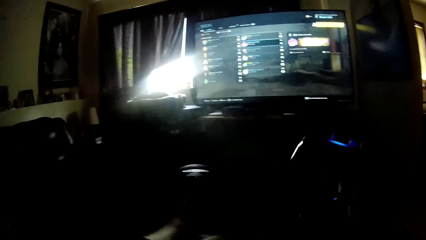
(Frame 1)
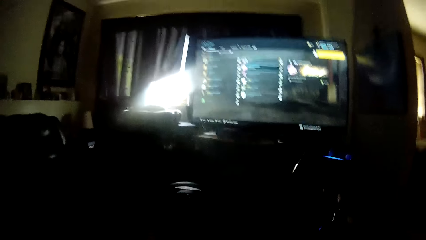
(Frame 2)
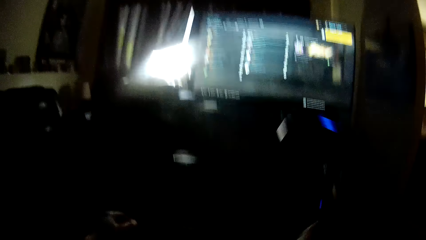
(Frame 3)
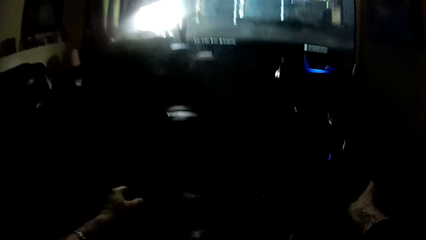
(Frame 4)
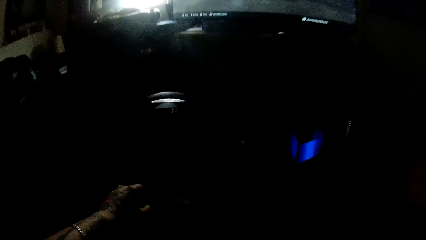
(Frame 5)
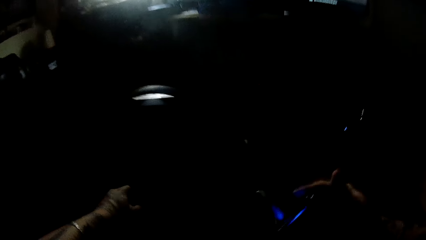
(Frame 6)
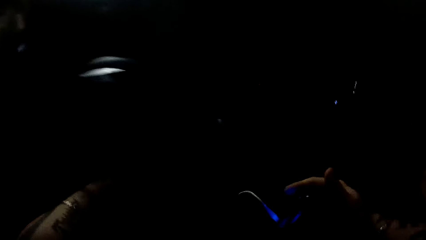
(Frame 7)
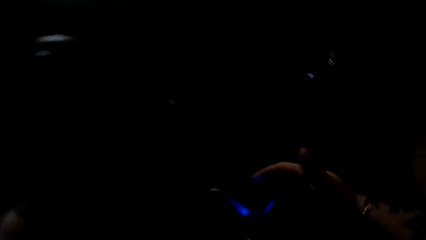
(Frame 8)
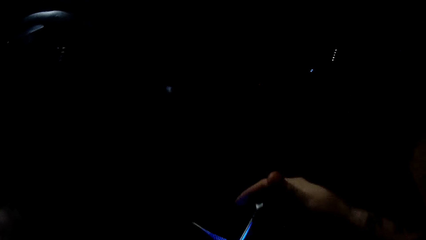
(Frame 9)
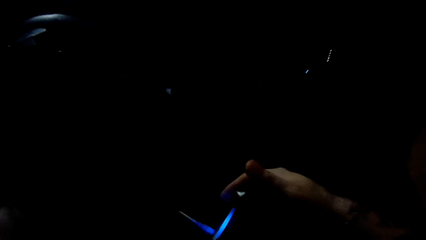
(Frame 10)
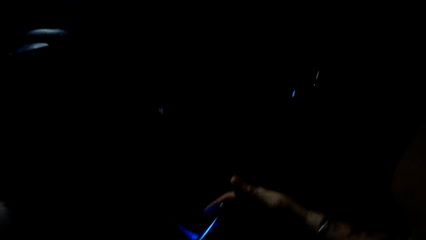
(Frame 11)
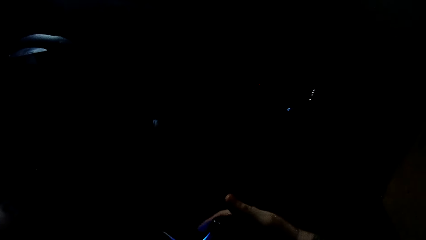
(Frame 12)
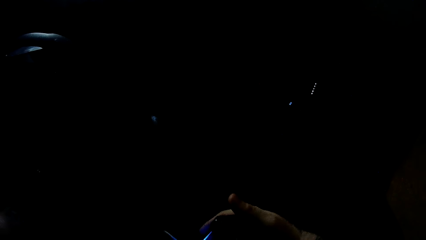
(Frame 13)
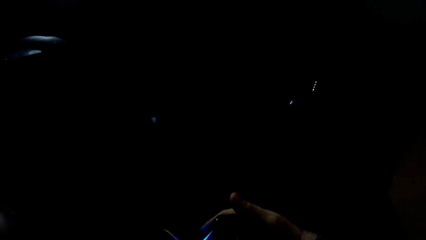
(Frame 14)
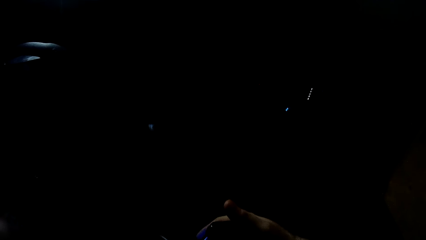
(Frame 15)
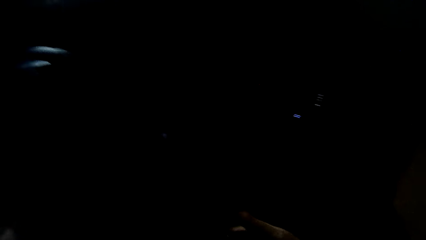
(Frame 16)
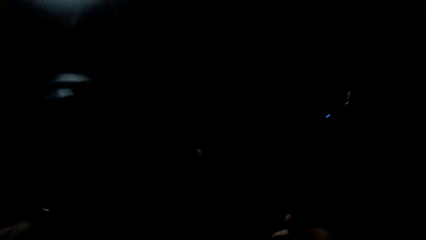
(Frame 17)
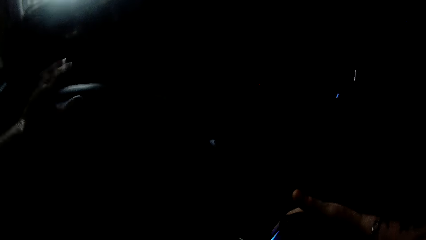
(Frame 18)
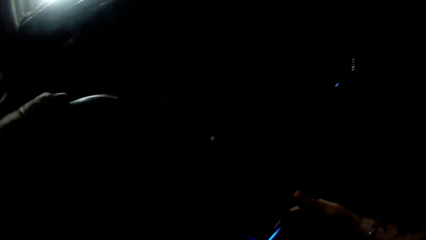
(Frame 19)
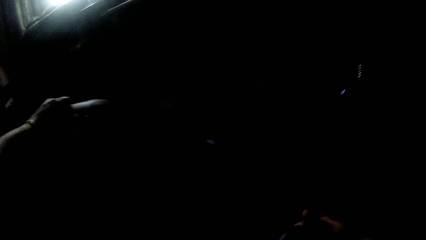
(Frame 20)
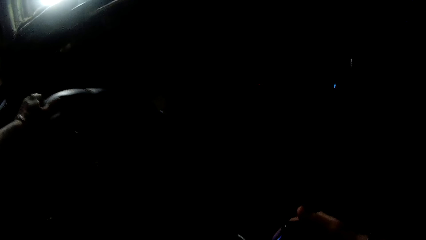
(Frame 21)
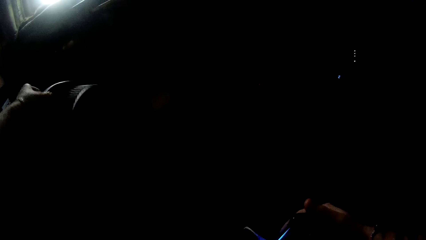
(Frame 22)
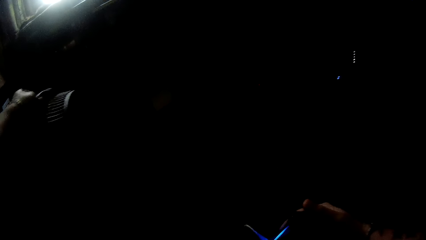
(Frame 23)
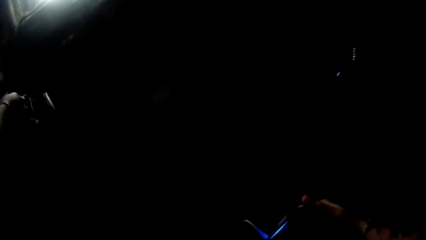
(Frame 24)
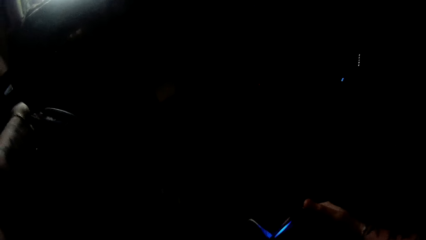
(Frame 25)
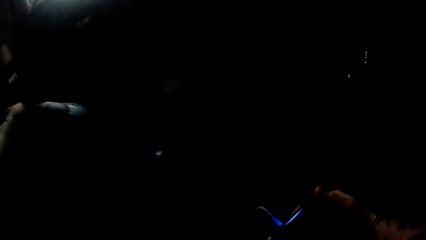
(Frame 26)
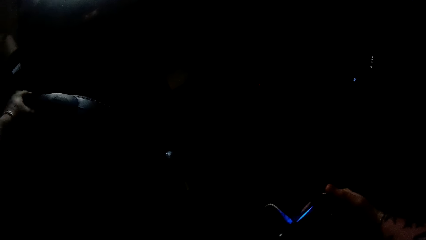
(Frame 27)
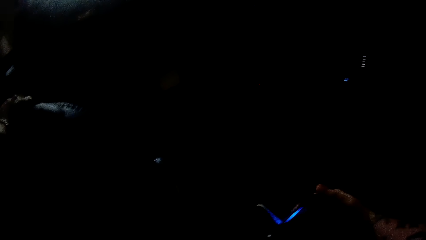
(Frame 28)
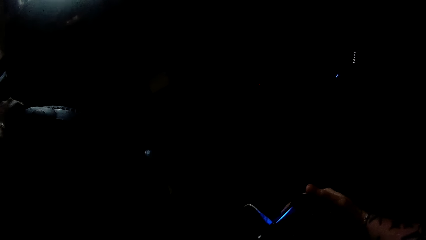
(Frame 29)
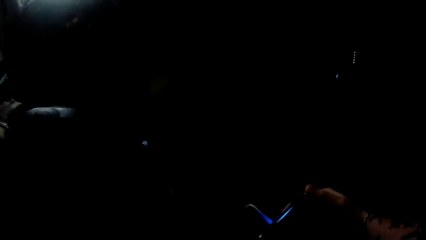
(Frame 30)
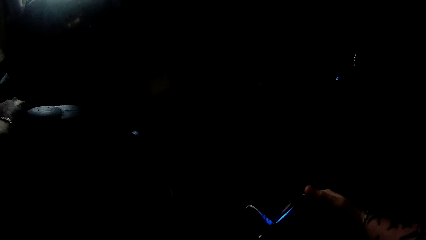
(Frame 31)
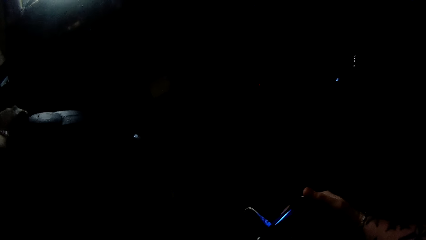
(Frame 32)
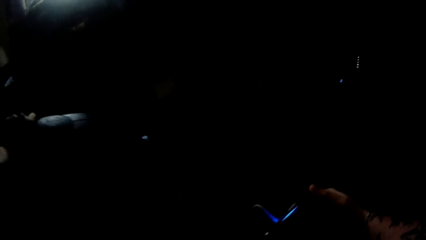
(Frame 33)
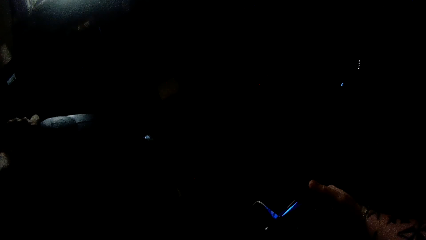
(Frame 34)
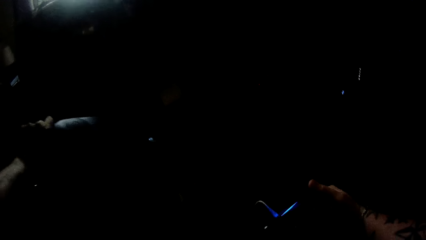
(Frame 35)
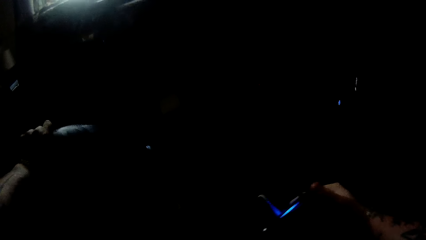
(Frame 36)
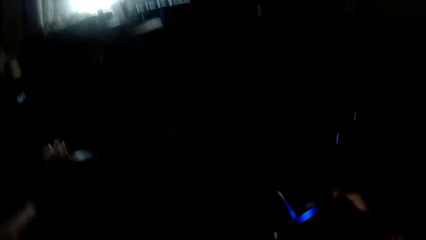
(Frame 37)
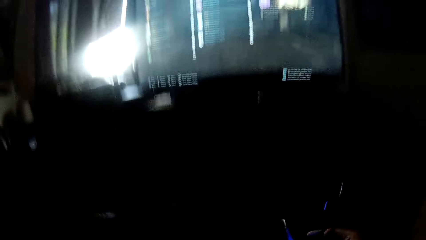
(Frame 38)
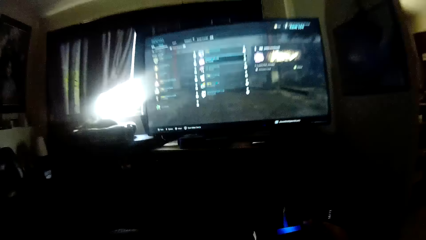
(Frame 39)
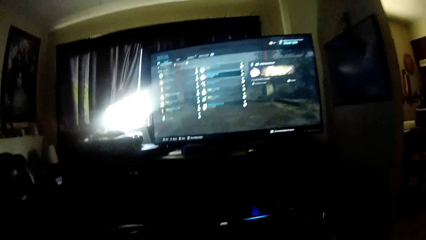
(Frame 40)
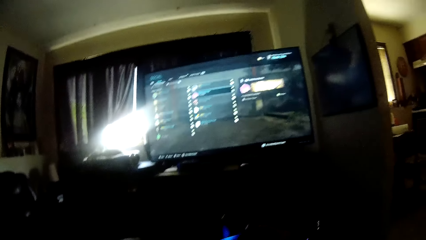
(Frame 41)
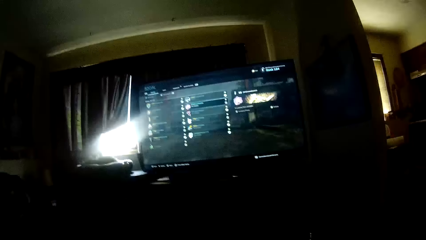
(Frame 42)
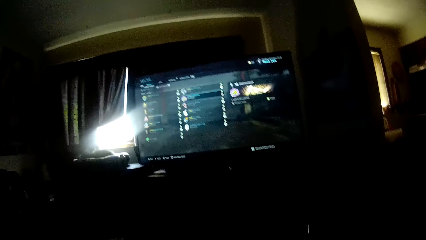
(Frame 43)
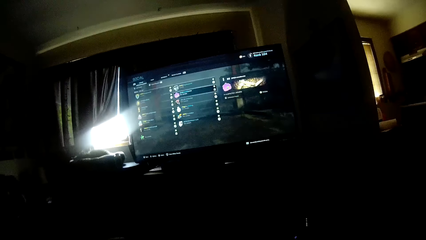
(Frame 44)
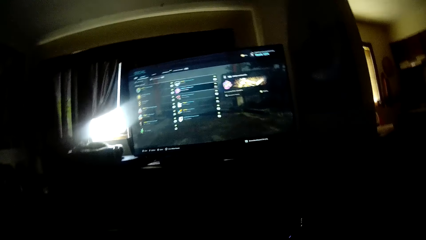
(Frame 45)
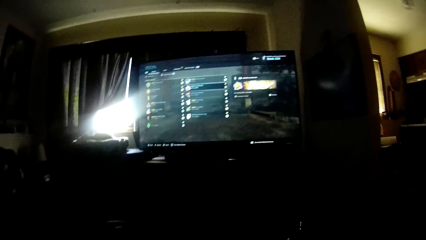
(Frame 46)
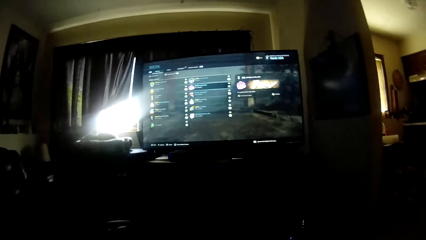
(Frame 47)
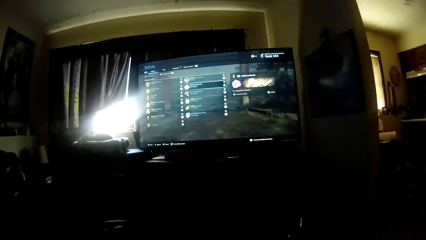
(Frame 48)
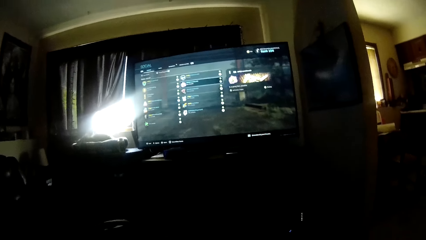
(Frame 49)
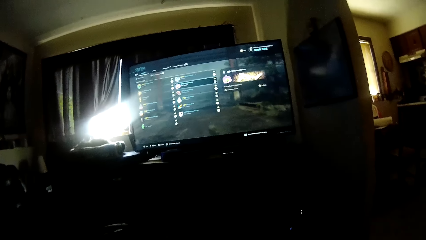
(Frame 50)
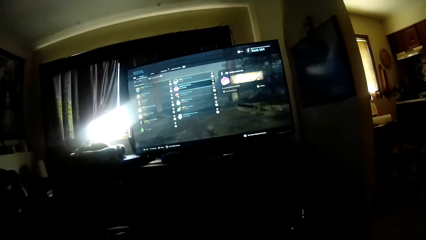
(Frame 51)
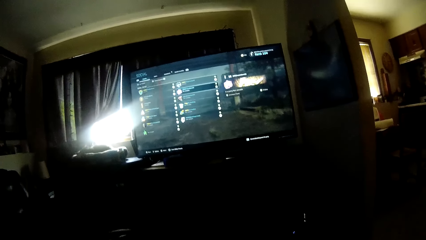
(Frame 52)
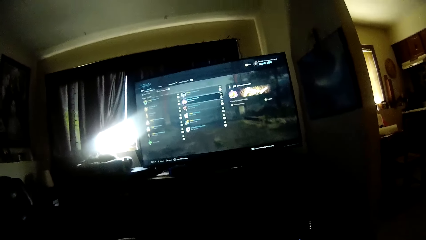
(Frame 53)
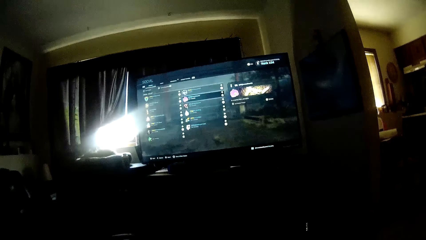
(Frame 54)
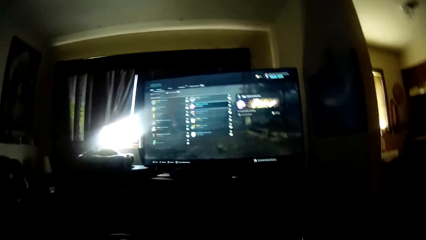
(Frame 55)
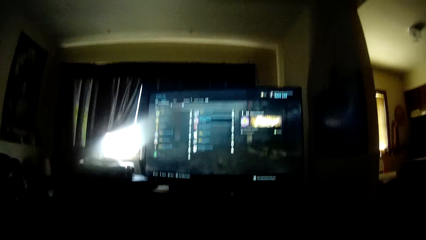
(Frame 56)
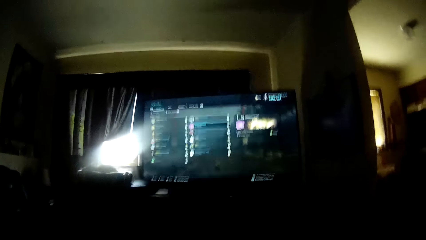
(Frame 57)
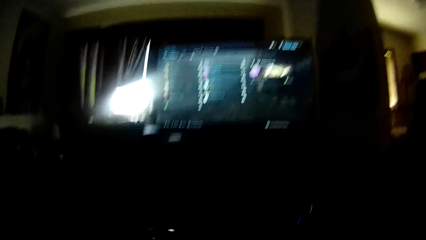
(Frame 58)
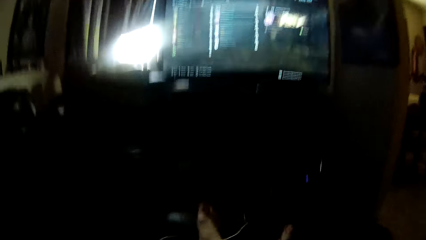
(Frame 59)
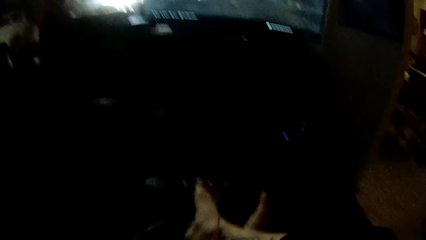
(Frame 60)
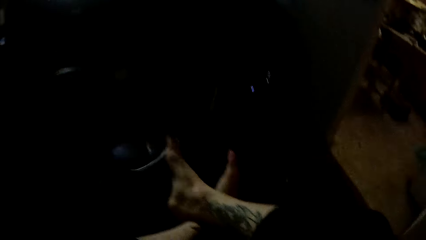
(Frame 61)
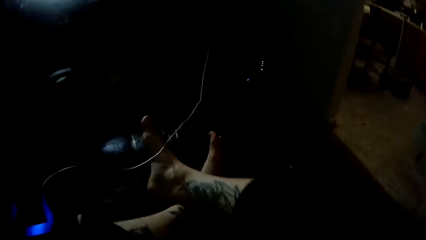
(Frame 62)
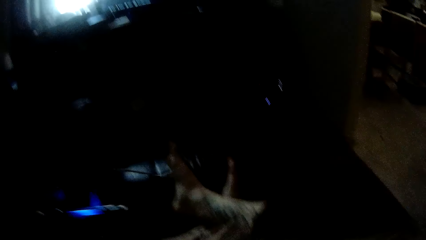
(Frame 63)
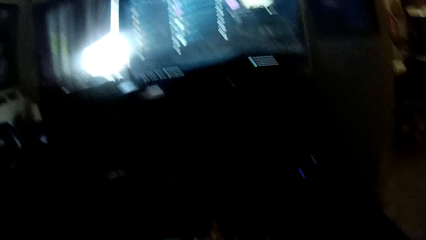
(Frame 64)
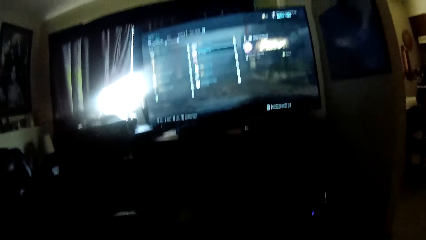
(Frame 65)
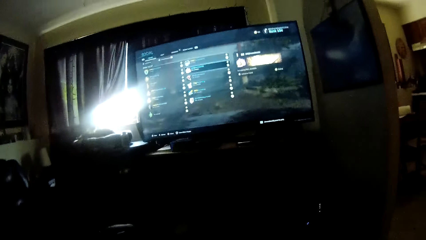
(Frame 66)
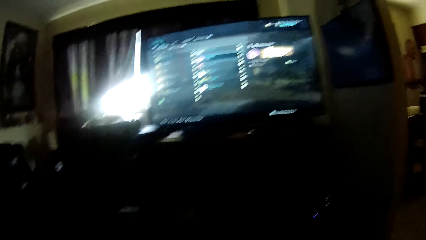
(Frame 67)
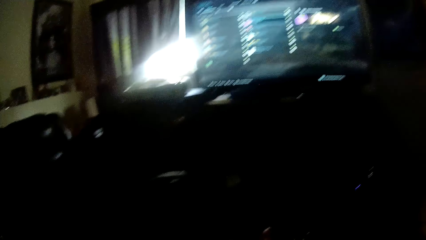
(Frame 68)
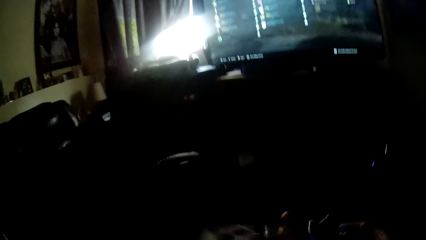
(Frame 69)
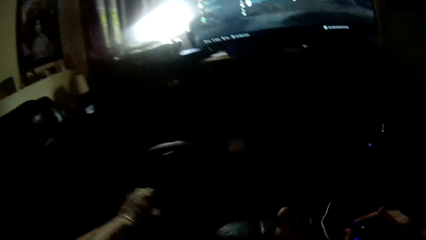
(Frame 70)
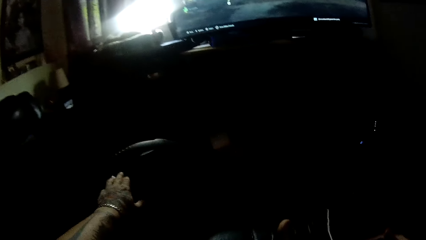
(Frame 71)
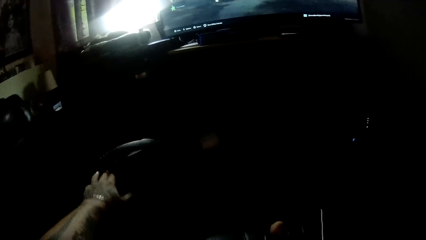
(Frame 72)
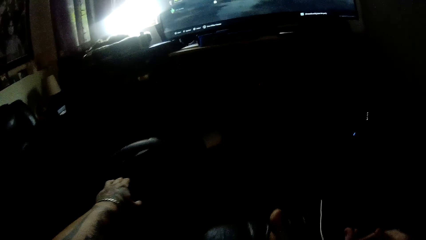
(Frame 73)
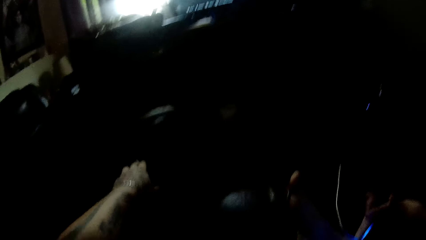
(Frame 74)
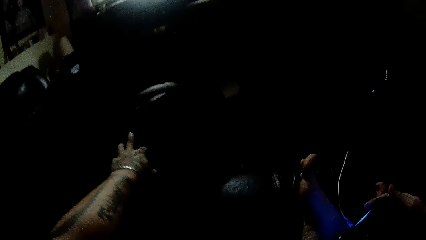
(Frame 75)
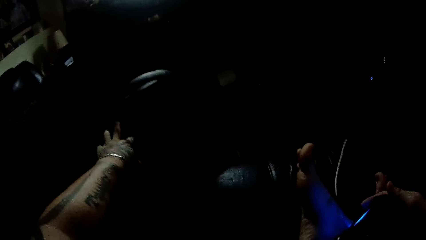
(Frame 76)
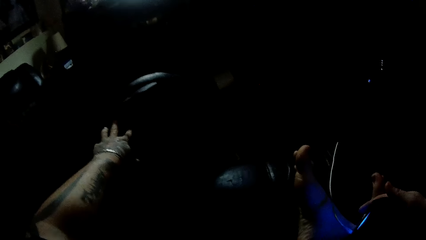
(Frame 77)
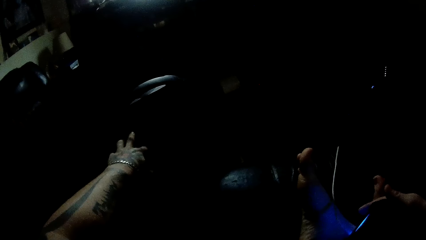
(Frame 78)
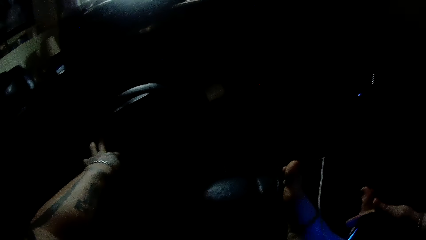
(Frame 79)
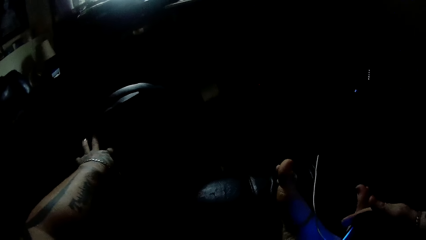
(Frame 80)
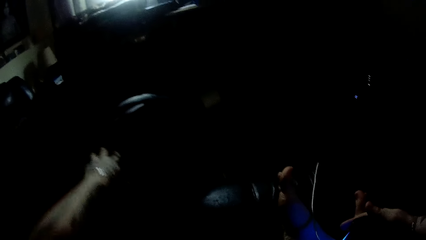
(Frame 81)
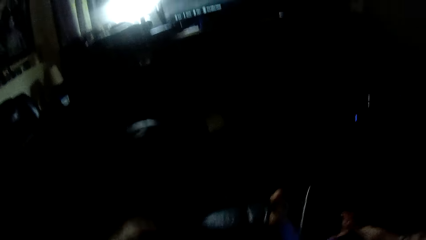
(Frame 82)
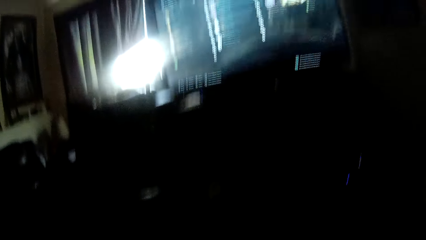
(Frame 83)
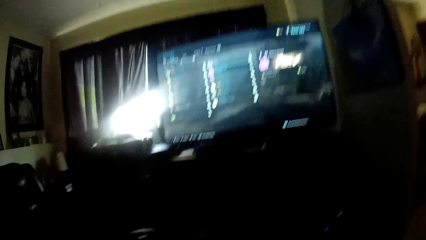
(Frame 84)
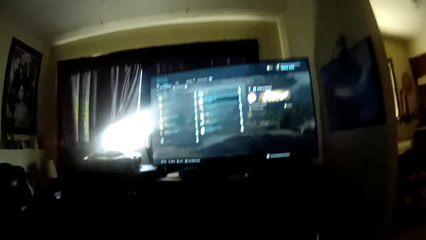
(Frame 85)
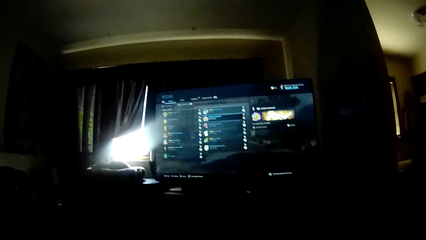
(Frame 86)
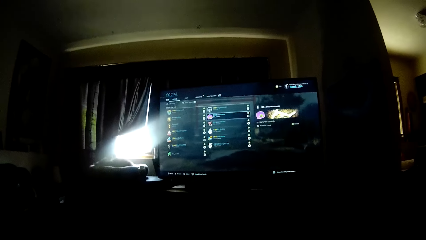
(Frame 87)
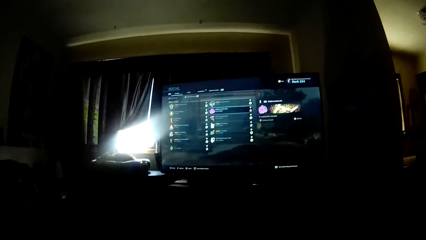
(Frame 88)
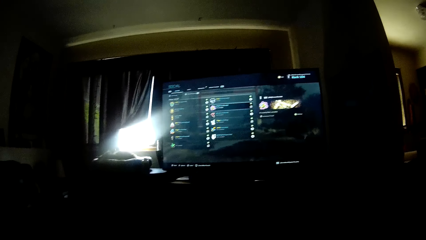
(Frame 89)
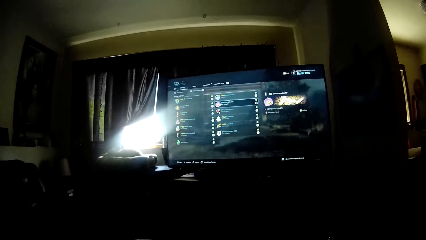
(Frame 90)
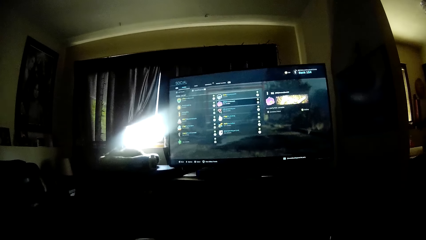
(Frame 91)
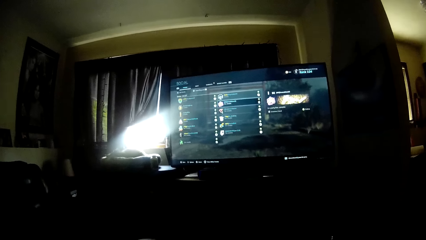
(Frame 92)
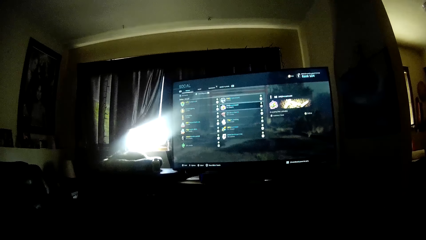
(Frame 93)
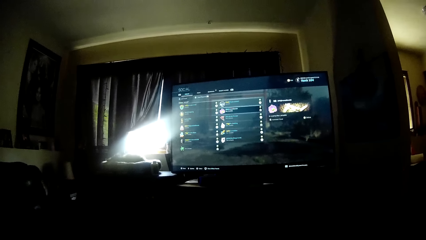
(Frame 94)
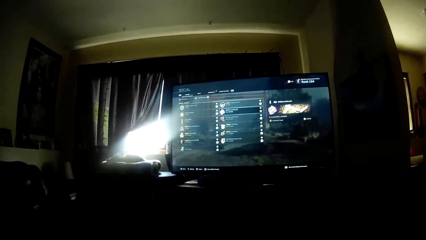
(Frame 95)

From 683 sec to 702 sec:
The camera wearer passes the game controller to his right hand. He lifts the gamepad and lowers the gamepad. He adjusts the portable fan on the floor with his left hand. He rotates the air fan. He looks at the screen. He crosses his leg. He holds the game controller with his left hand. He operates the air fan. He adjusts the portable fan on the floor with his left hand. He looks at the screen.
